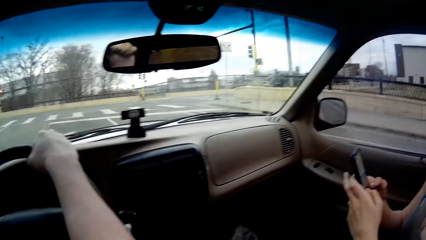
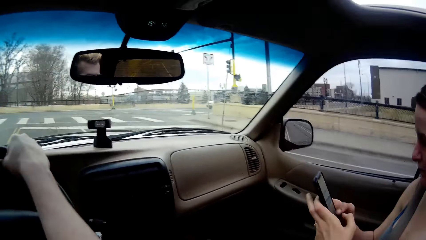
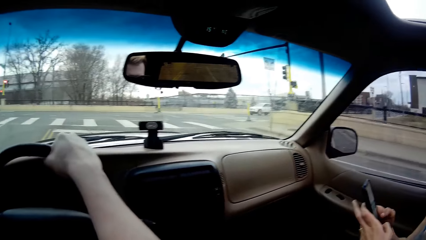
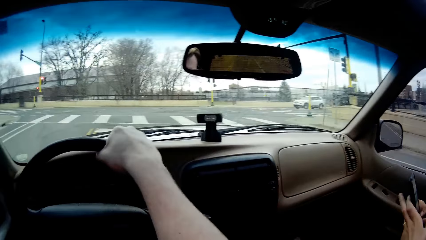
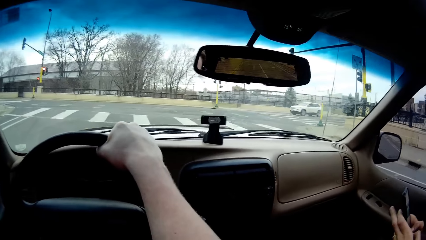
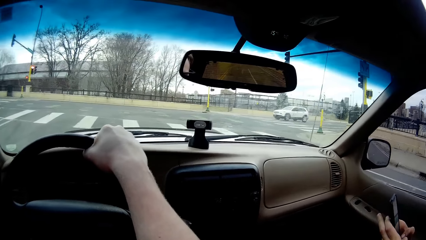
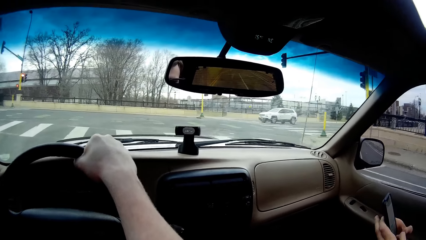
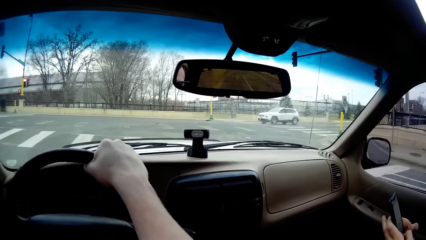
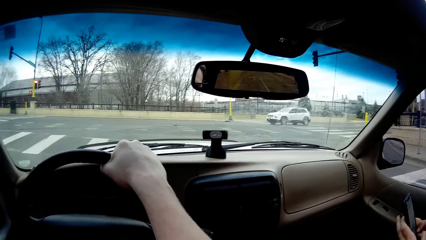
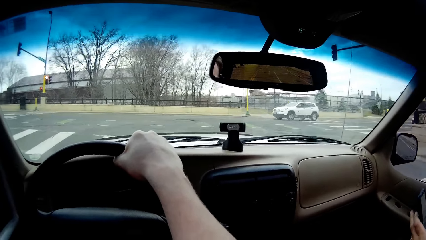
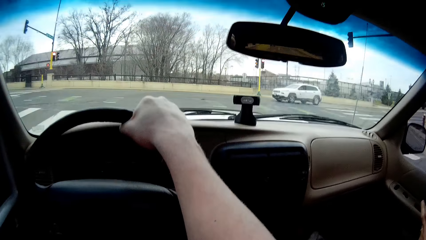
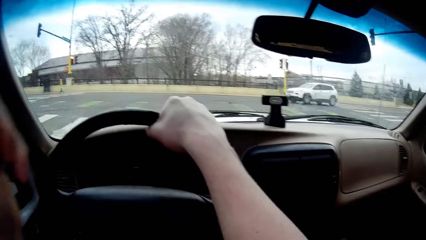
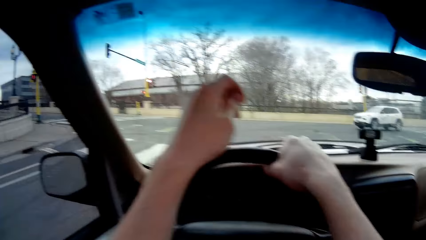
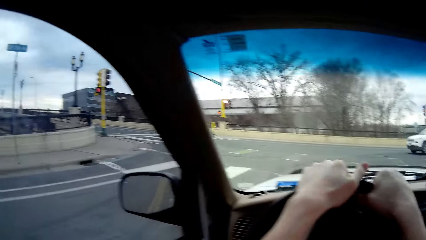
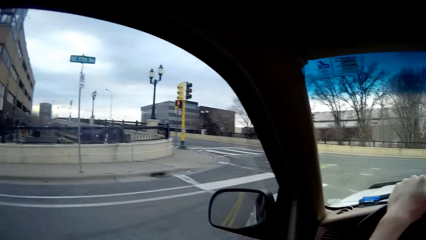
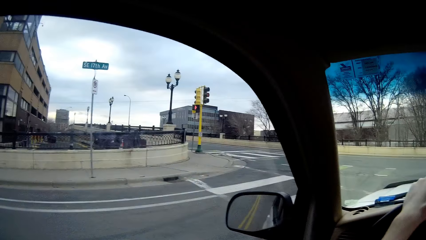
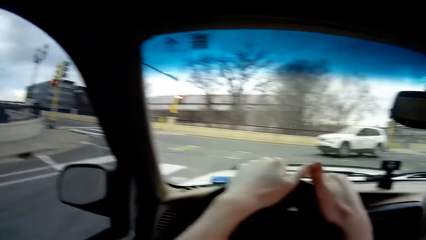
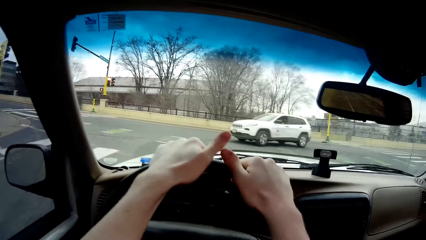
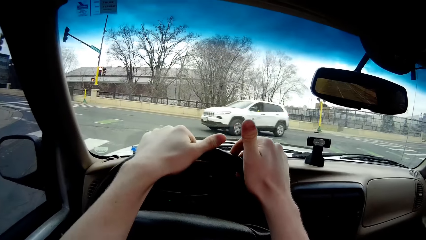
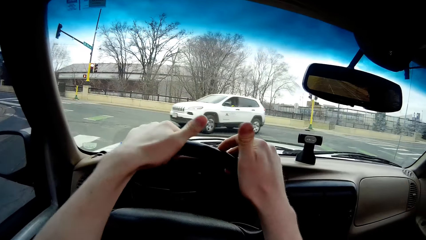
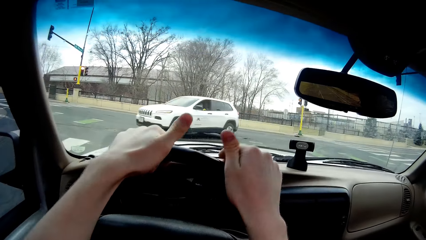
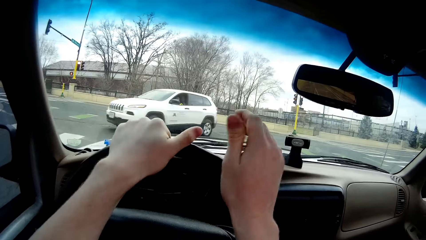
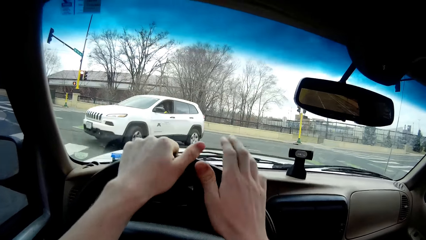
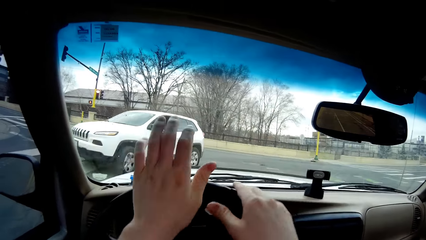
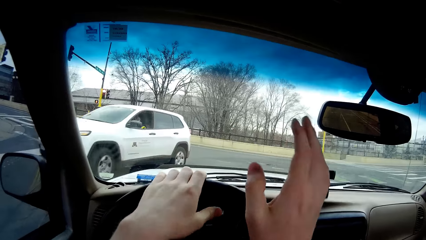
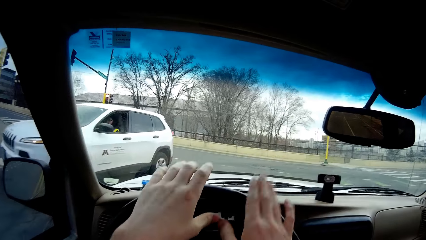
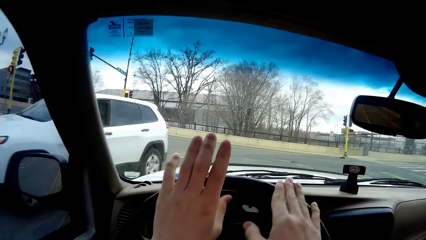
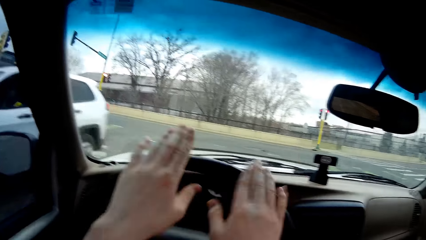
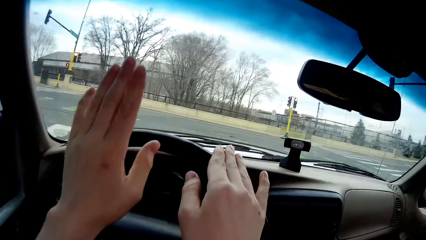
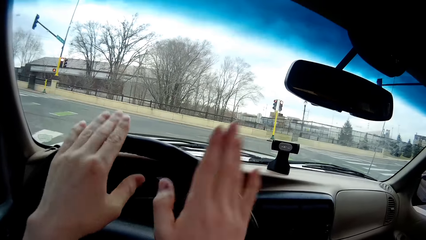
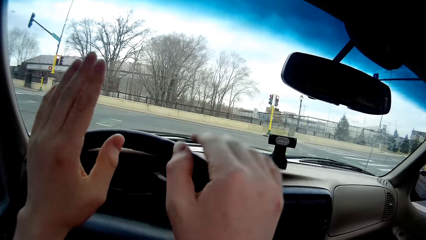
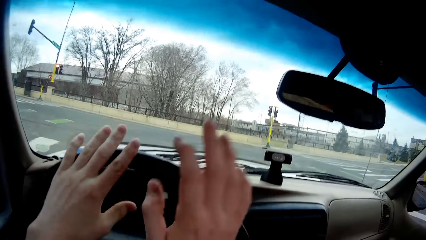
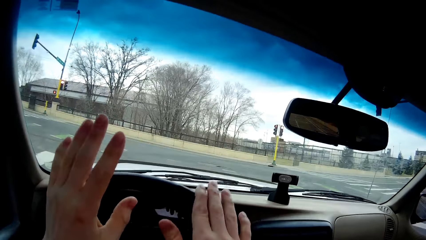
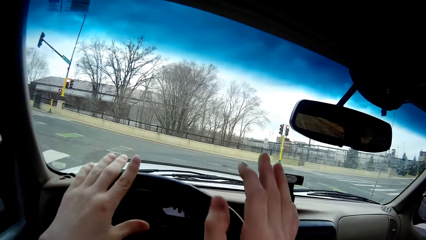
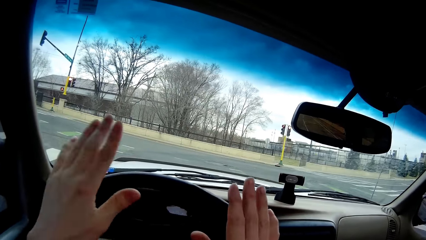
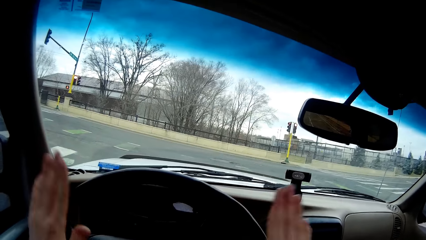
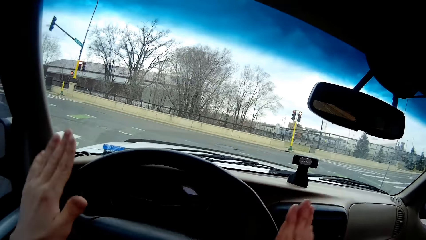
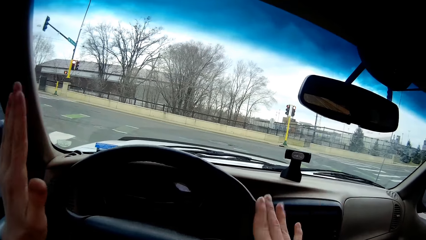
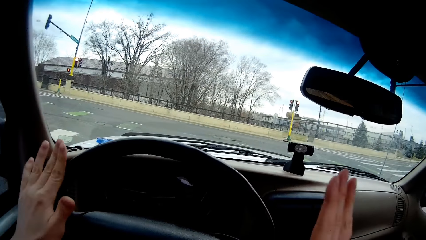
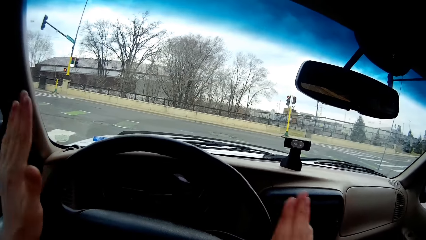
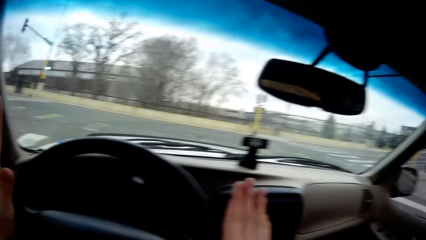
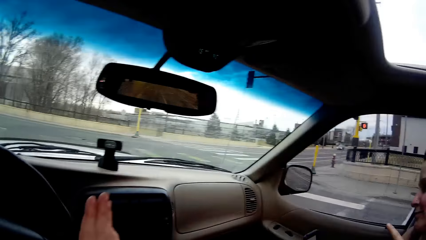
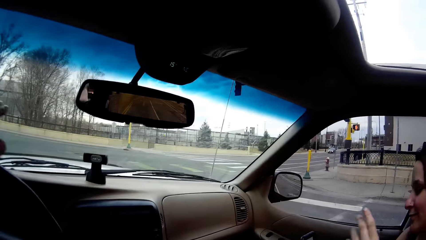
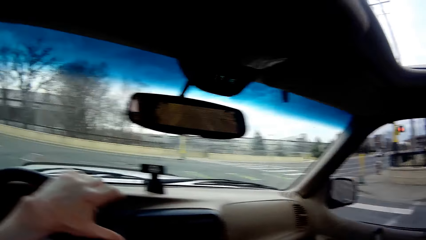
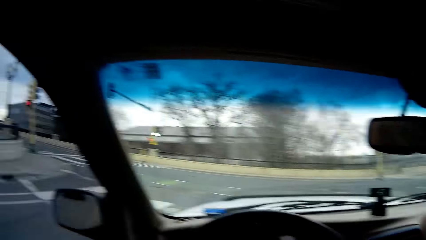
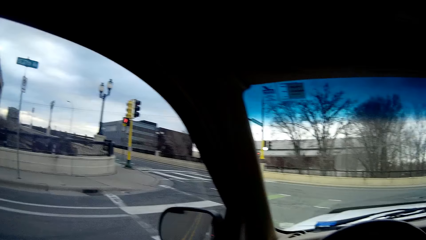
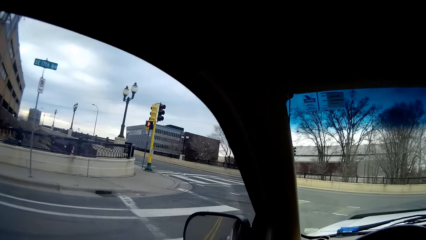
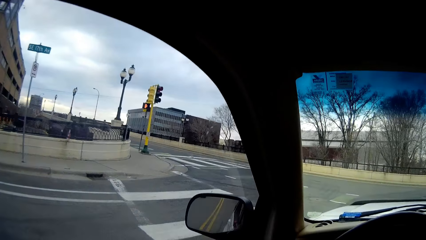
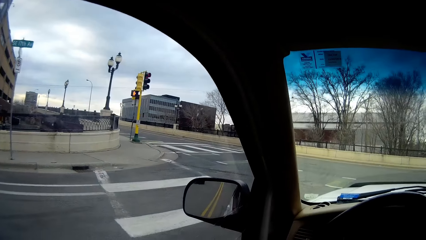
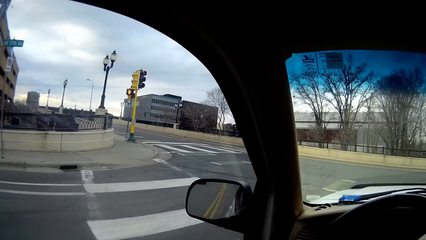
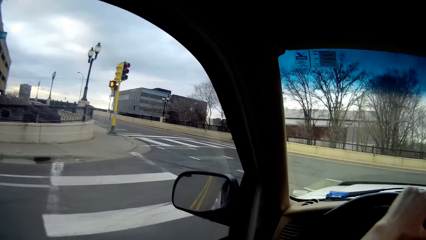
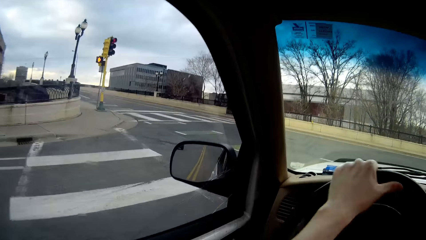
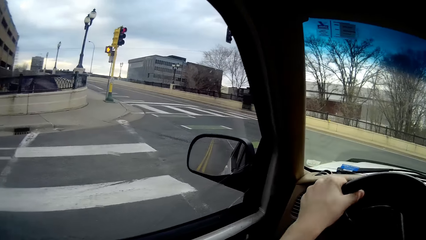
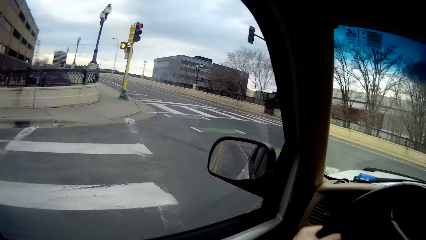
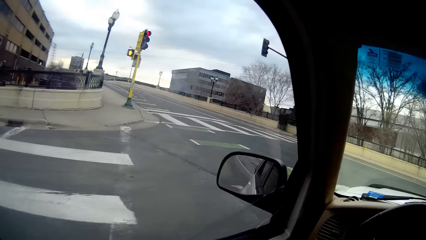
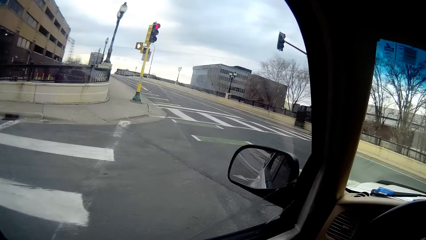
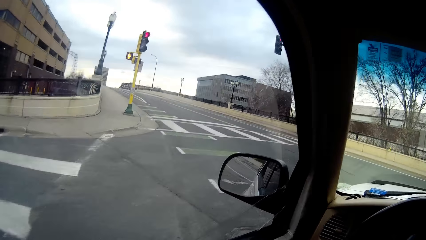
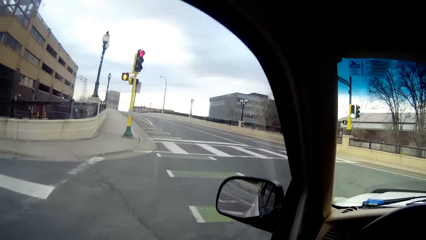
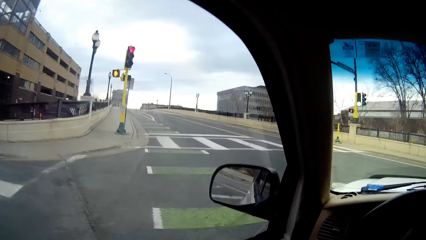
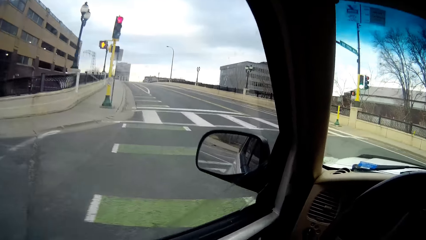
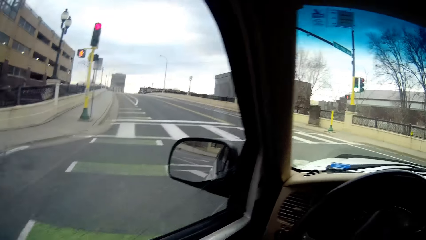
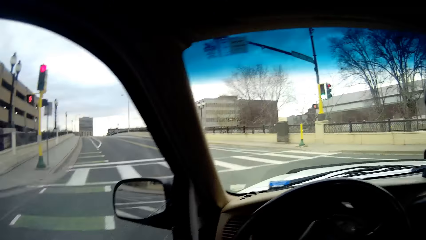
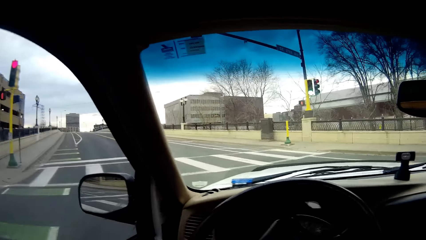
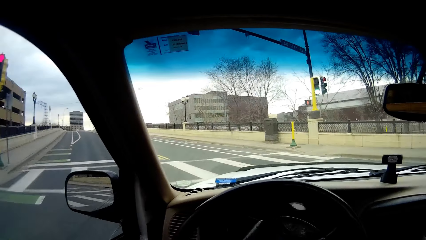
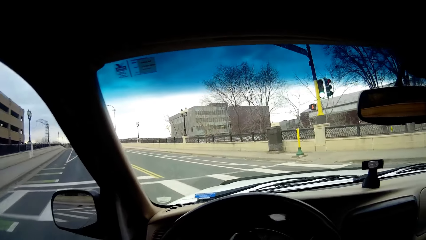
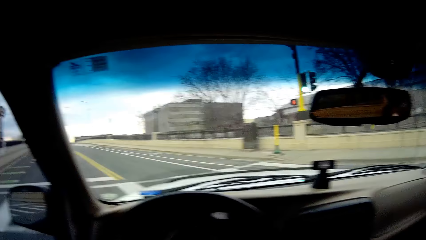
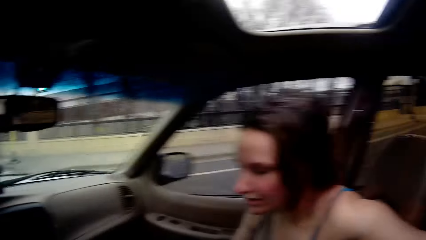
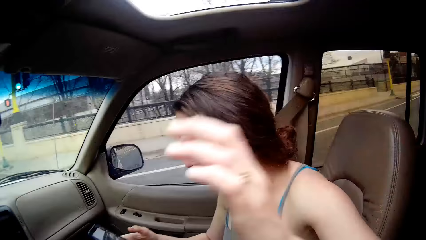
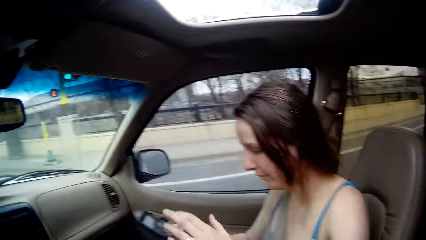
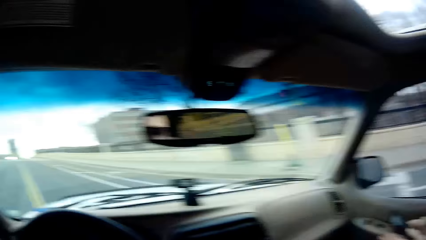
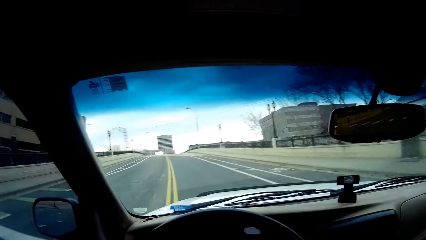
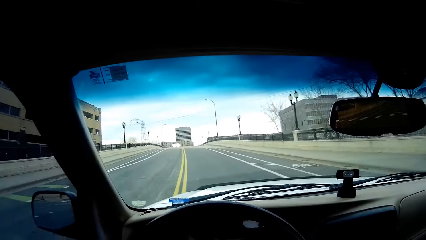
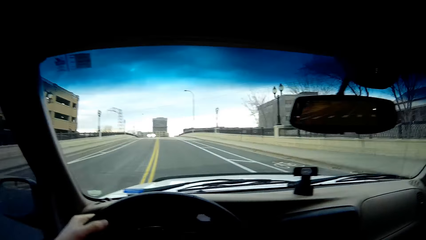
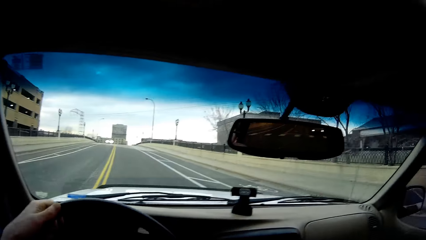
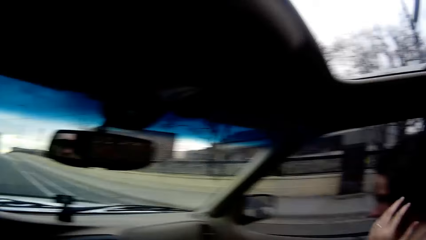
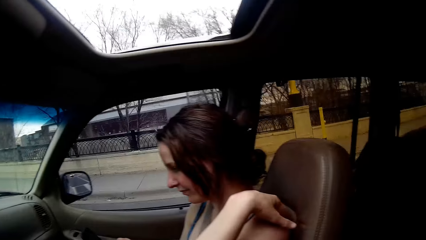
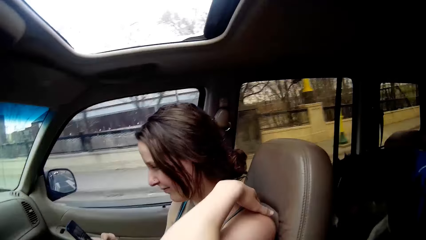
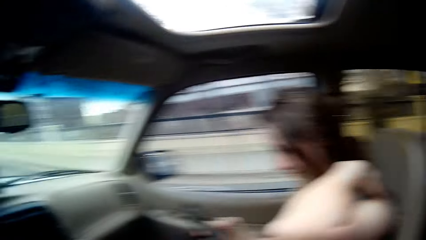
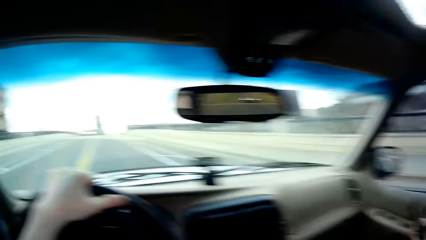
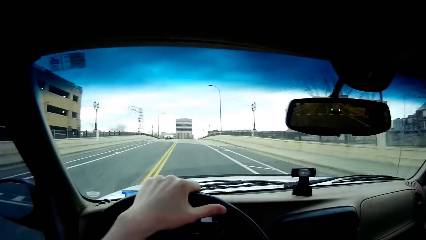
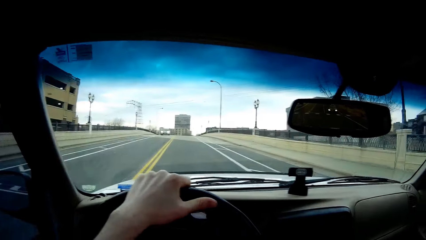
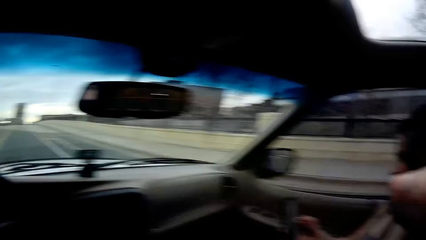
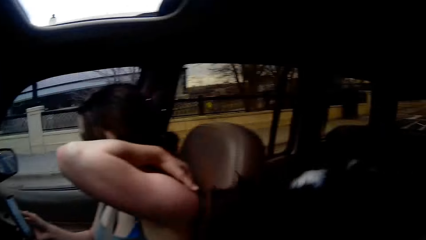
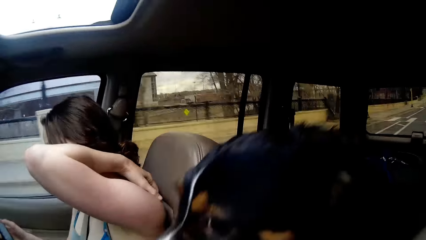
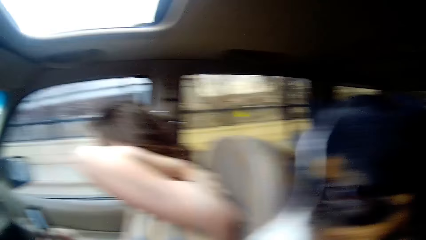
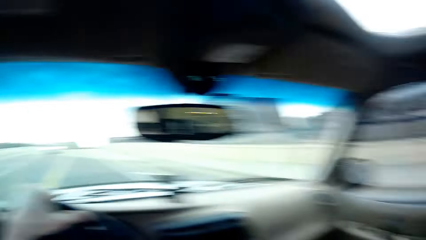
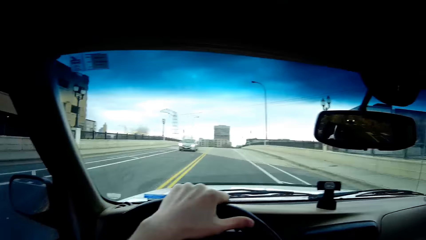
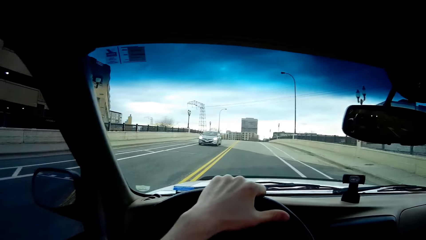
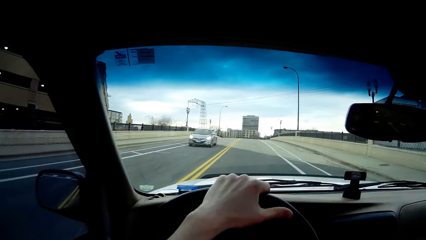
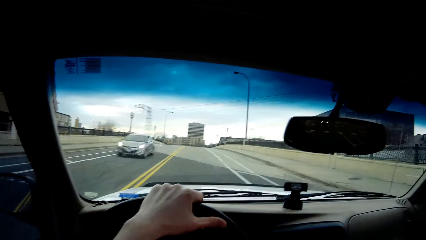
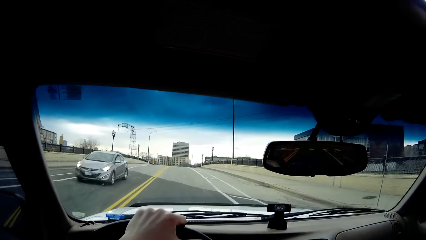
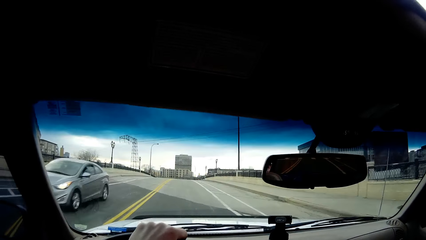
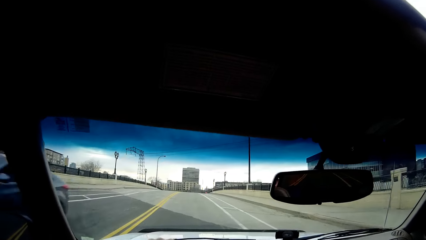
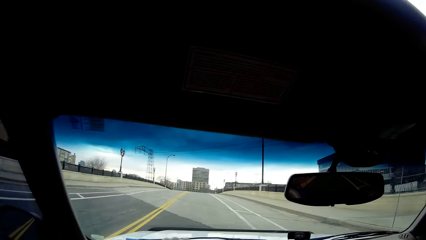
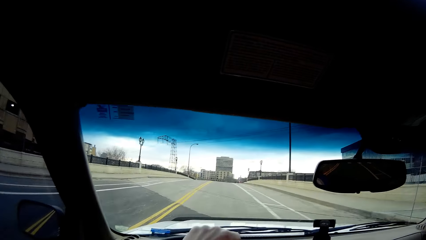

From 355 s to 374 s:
A woman holds a phone with both hands and scrolls the phone with her fingers. The camera wearer drives a car. He holds the steering with both hands. A white car drives past the camera wearer. The camera wearer stops the car in front of a traffic light. He hits the steering of the car with his two hands. He drives the car. He turns the car right. He drives the car. He turns left with the car. He looks at the woman. The woman pulls her hand off the seat. The camera wearer drives the car. The woman rubs her back with her hand. The woman touches her shoulders with her left hand. The camera wearer drives the car. He looks at a dog behind. He drives. A silver car drives past the camera wearer.
